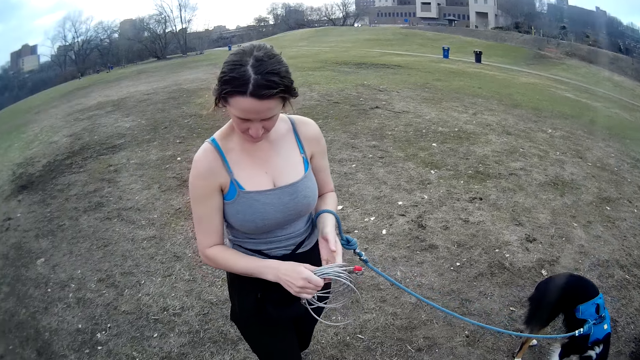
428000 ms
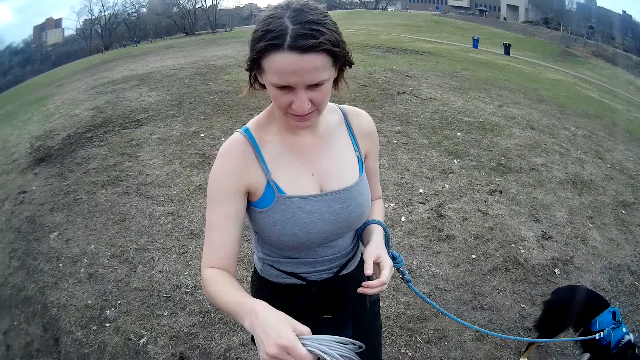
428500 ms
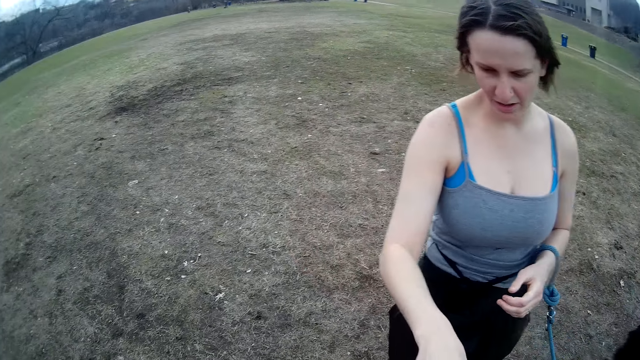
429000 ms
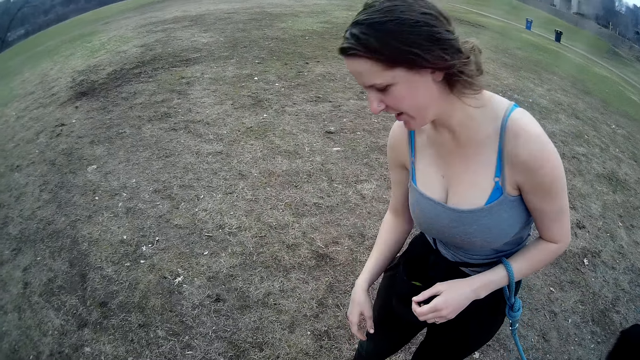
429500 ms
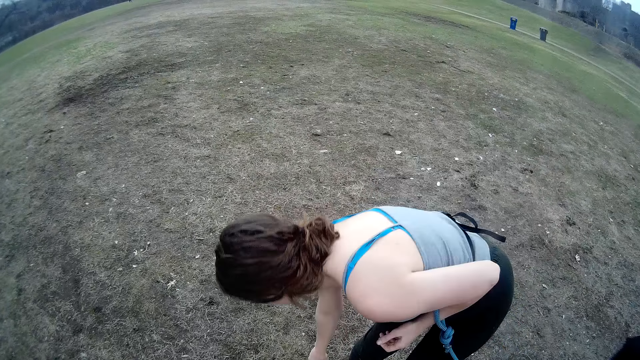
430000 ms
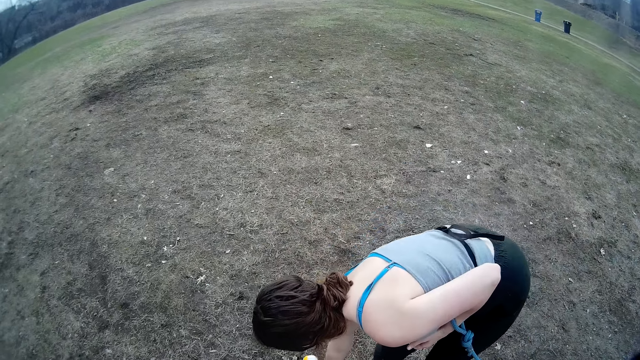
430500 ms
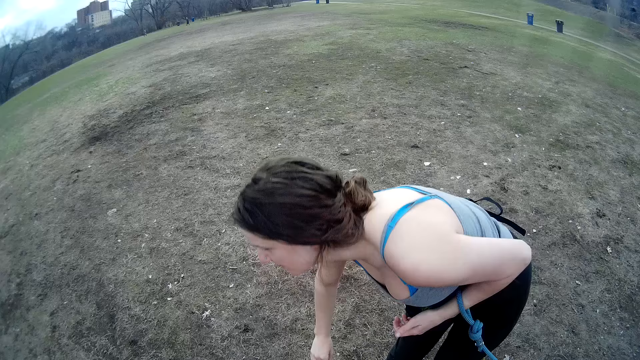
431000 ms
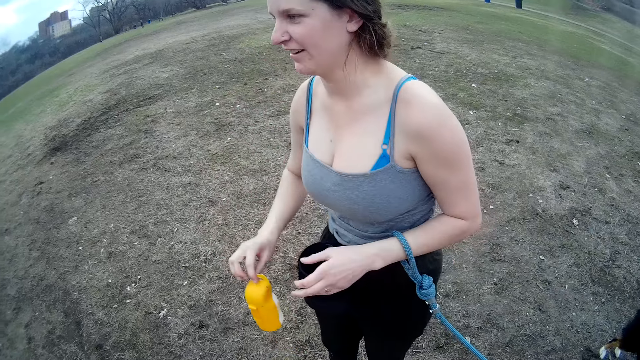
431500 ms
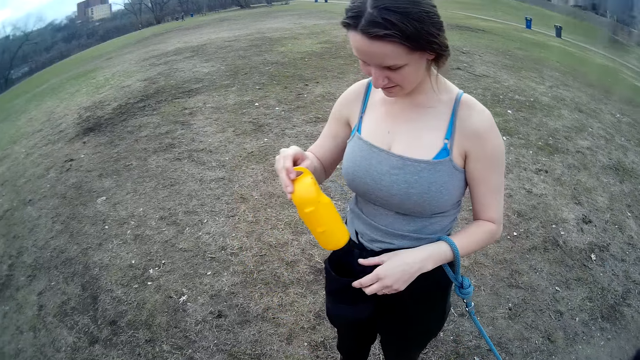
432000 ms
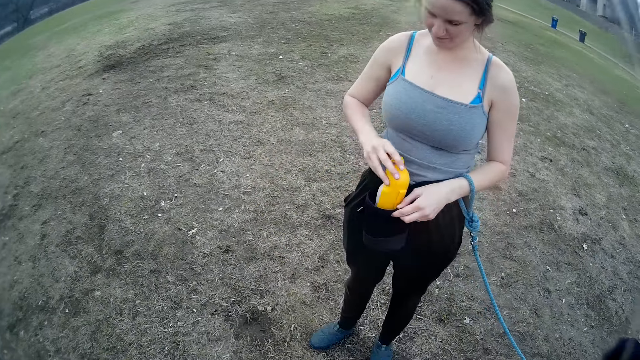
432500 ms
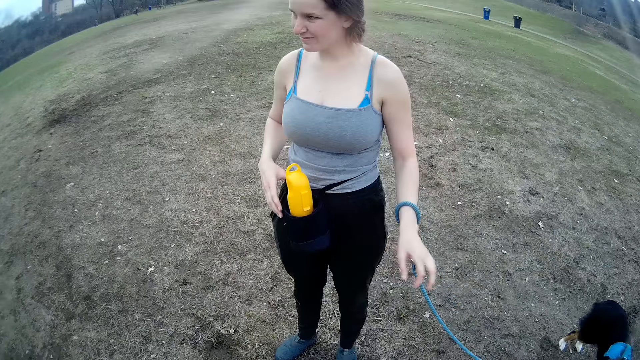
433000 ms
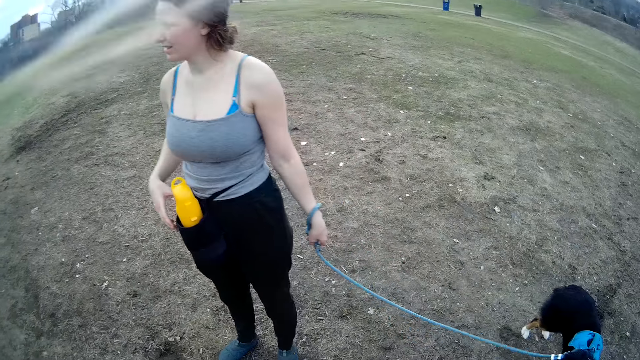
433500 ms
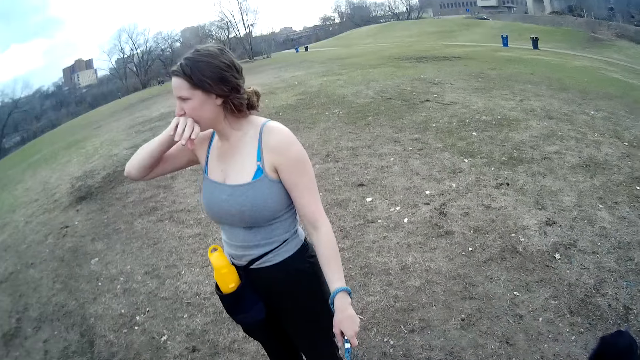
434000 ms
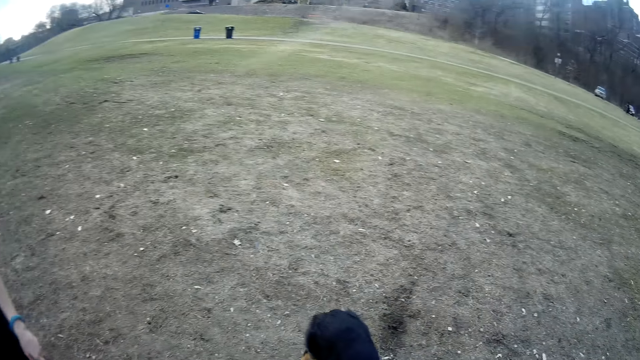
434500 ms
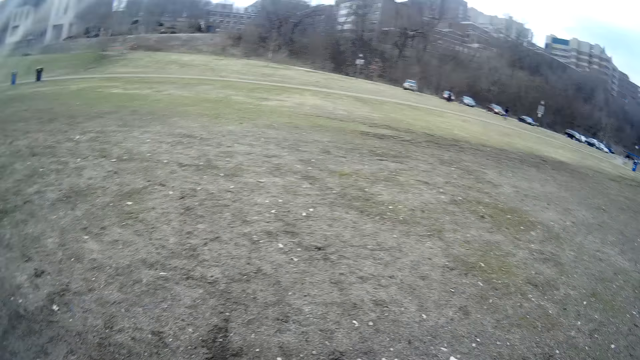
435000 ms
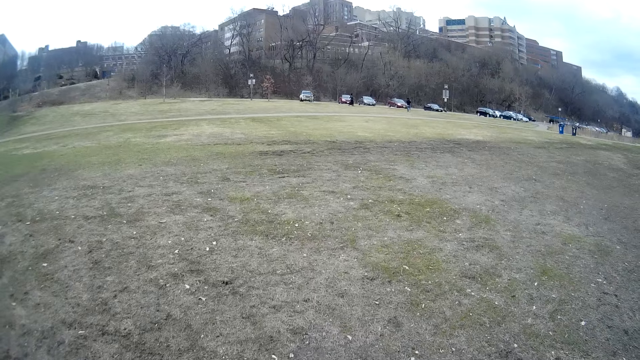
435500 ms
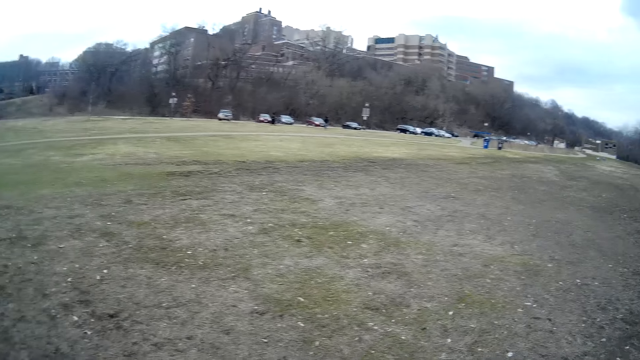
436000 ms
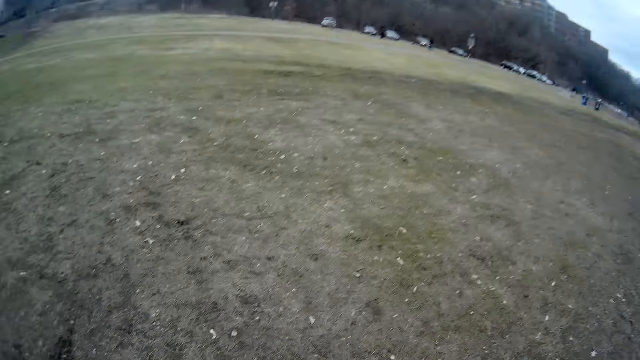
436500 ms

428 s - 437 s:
The woman gives the tie out cable to the camera wearer with her right hand. She picks a plastic container from the ground with her right hand. She puts the chain ring on the ground. She drops the plastic container into the bag on her waist.

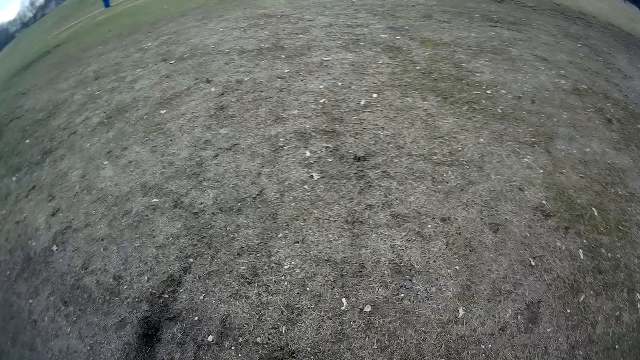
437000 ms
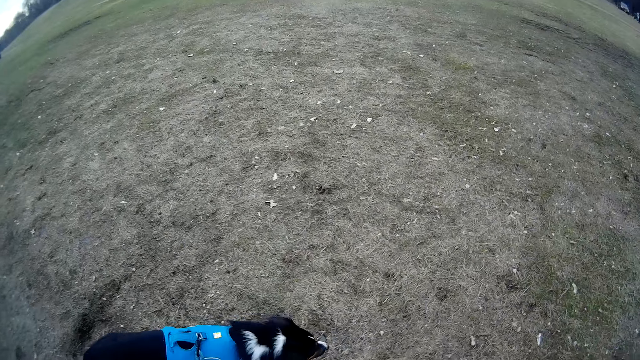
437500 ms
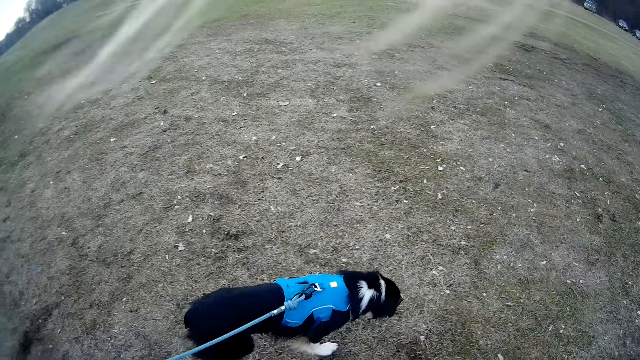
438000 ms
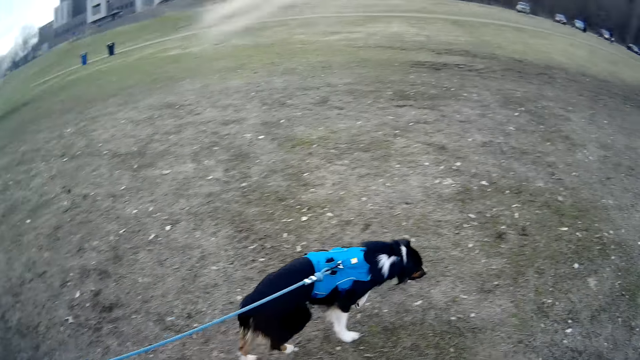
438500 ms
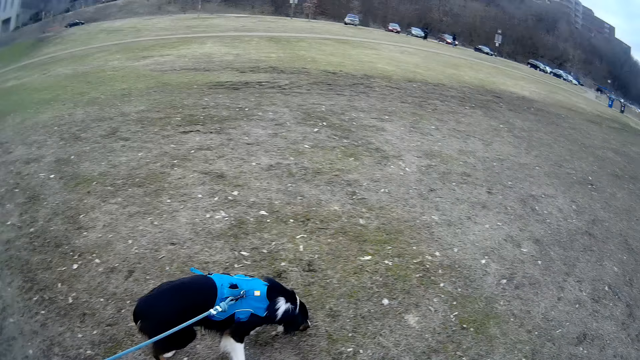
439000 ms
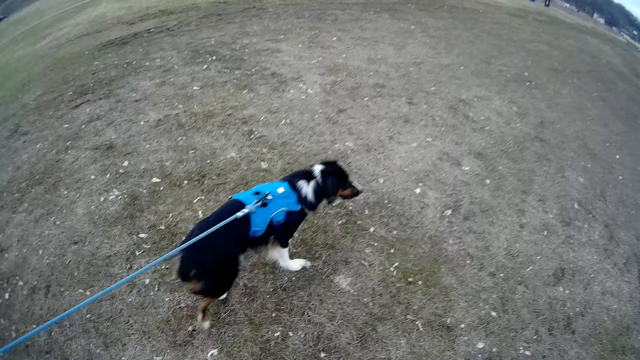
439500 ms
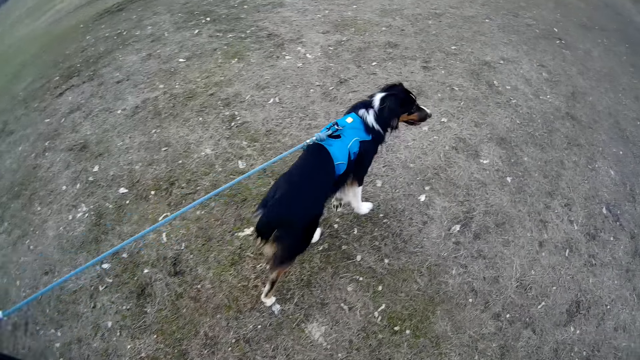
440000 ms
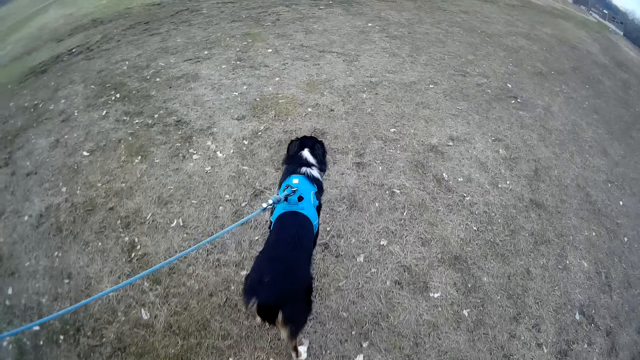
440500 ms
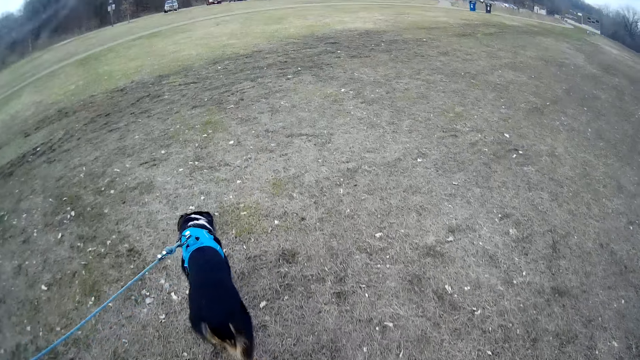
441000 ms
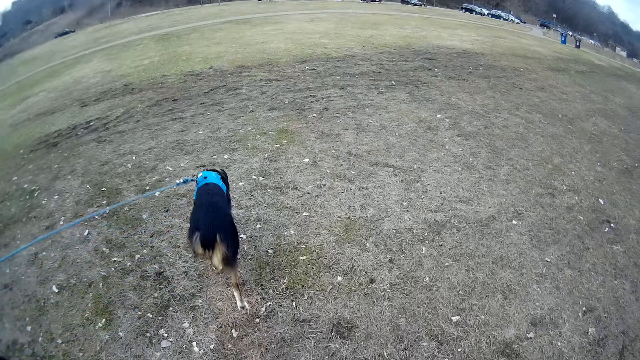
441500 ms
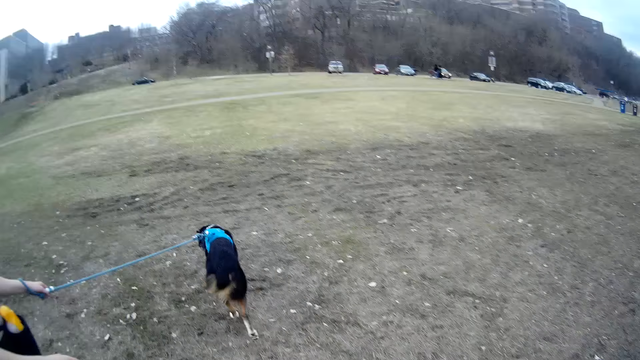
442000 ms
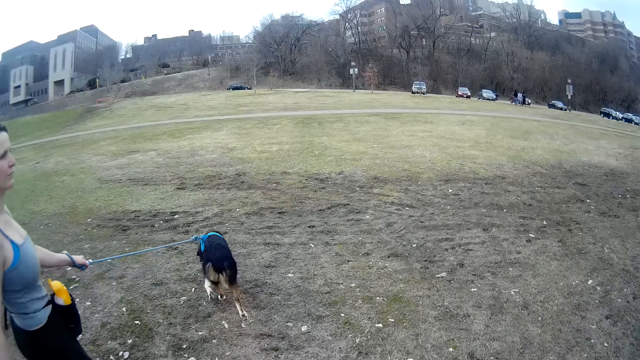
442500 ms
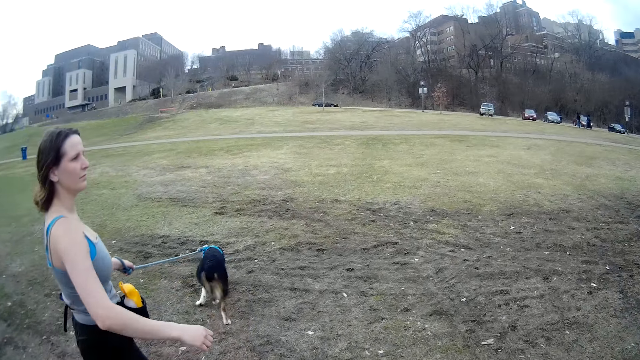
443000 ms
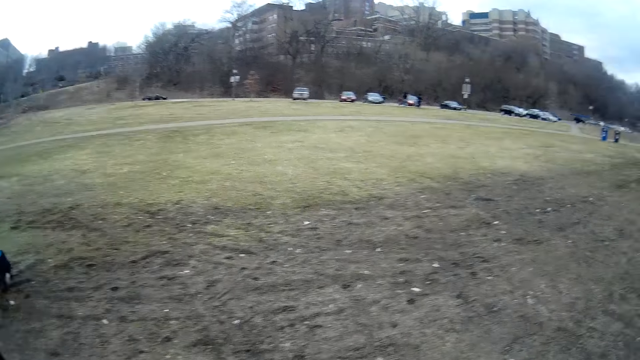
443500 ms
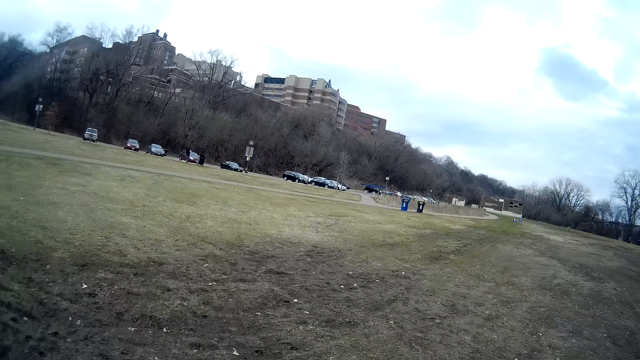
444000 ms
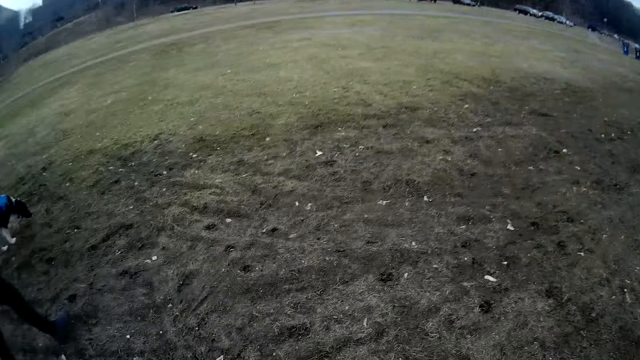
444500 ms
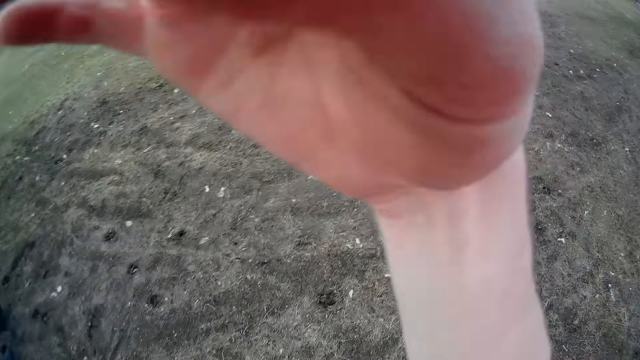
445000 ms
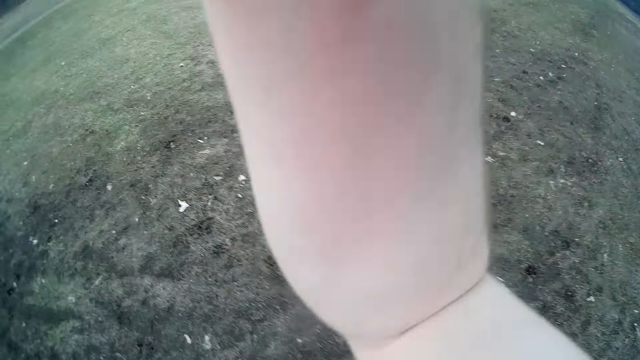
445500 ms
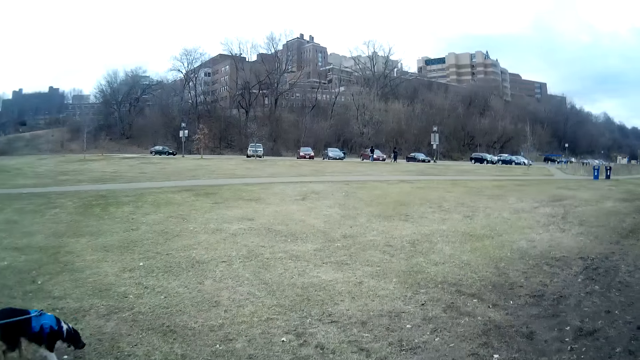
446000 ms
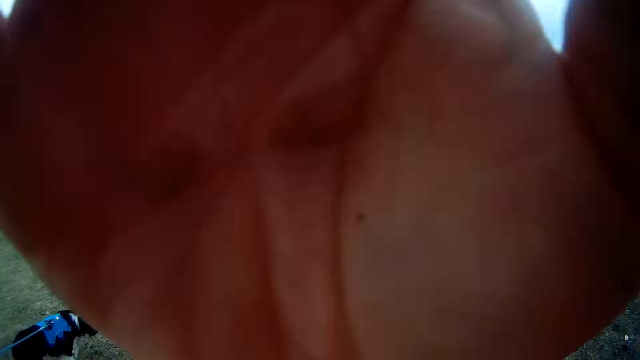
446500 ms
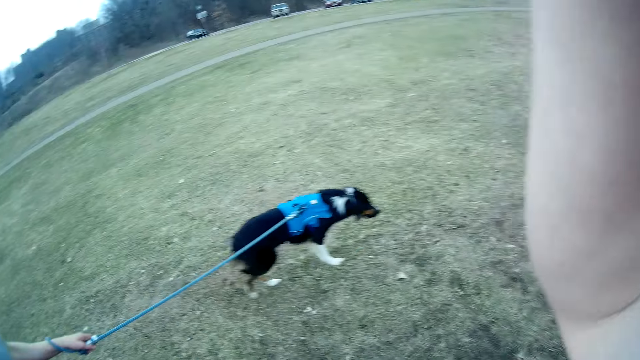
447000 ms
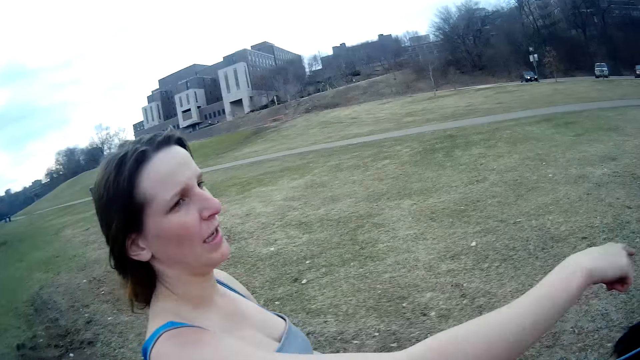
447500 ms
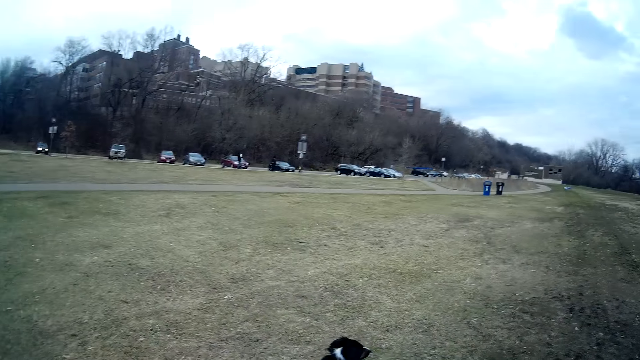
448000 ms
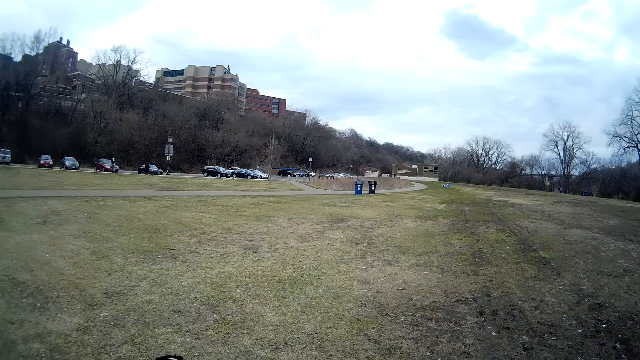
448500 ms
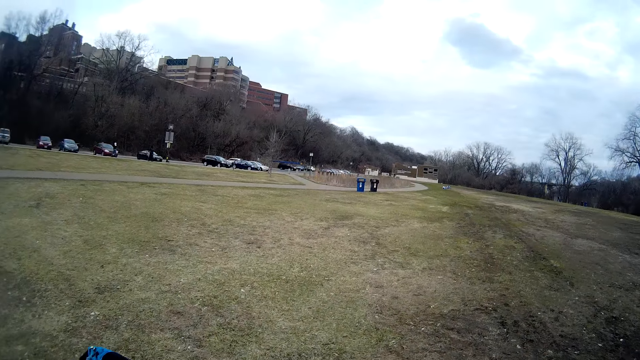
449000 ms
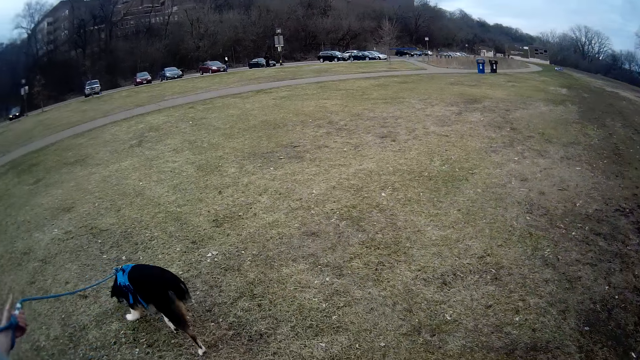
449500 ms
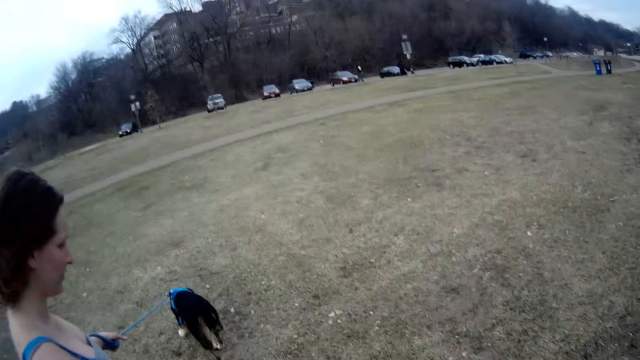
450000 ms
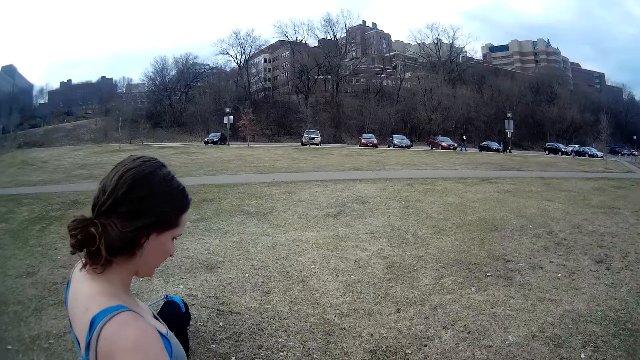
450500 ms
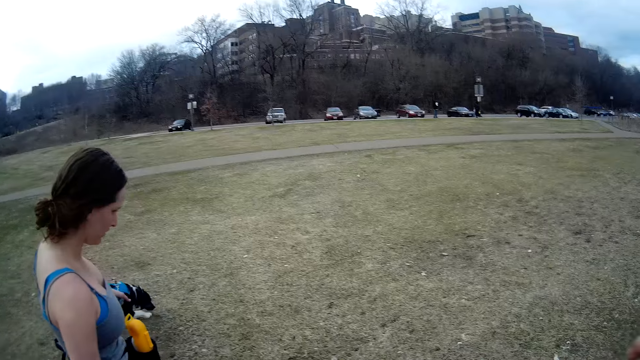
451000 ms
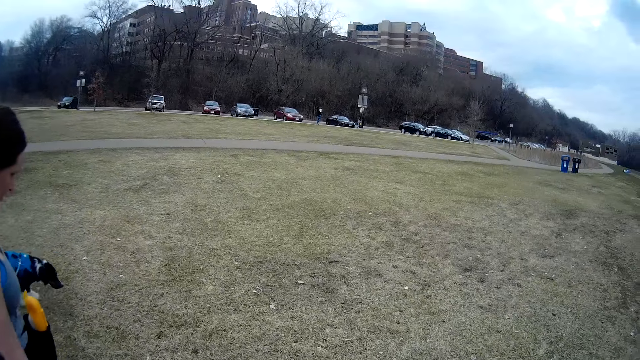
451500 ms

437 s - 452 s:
The camera wearer walks towards a pathway. The woman holds the dog's tied chain. The woman walks towards the pathway with the dog. The camera wearer touches the camera with his right hand.
